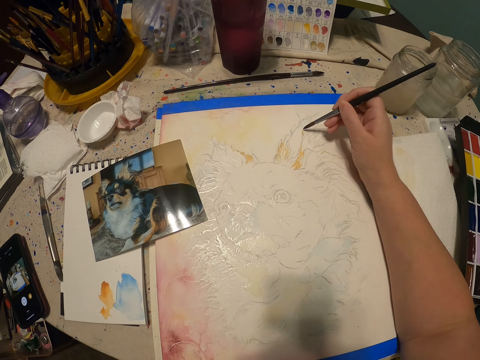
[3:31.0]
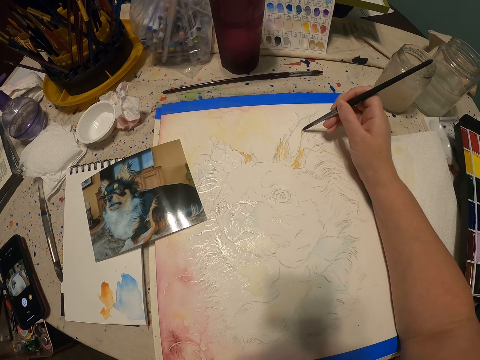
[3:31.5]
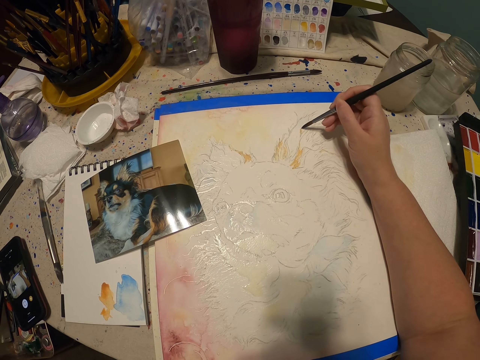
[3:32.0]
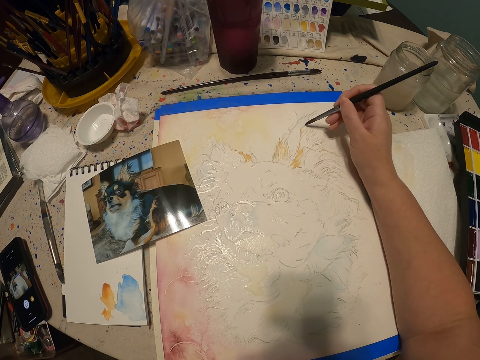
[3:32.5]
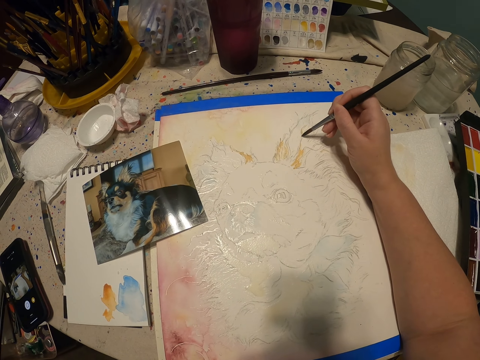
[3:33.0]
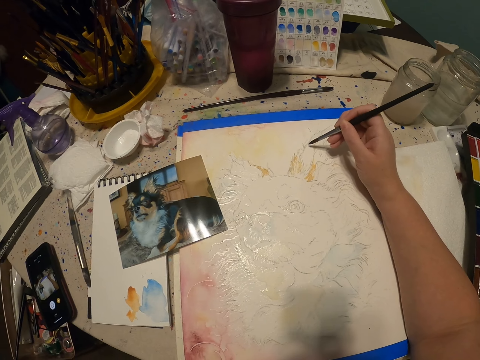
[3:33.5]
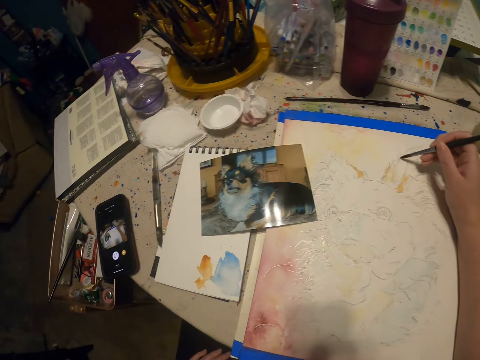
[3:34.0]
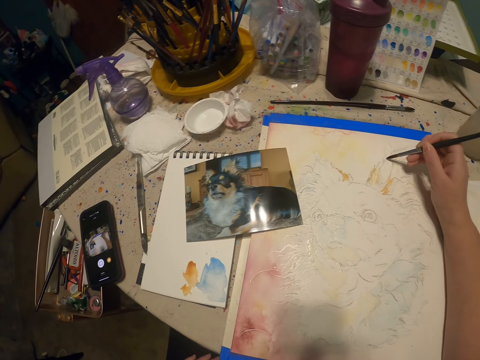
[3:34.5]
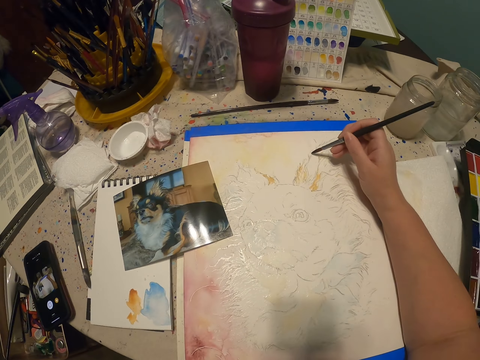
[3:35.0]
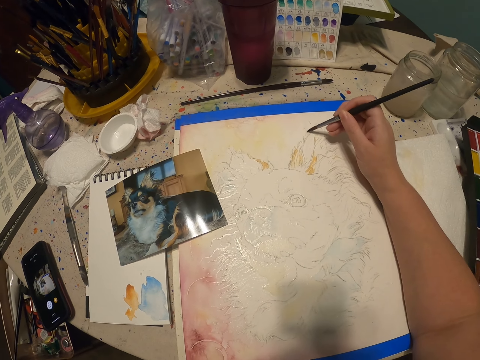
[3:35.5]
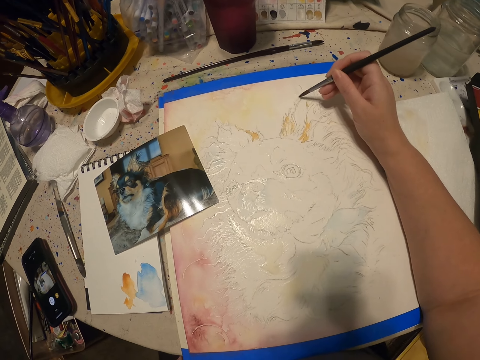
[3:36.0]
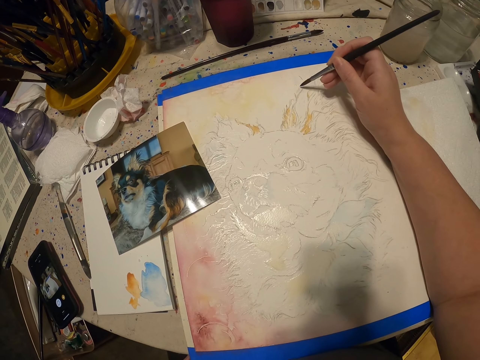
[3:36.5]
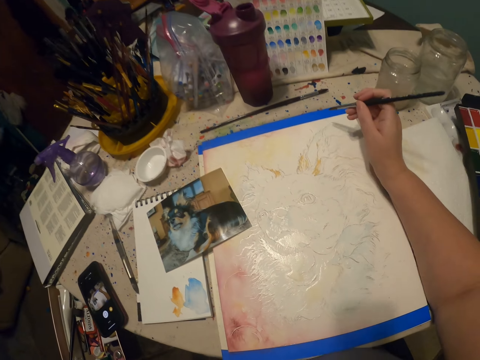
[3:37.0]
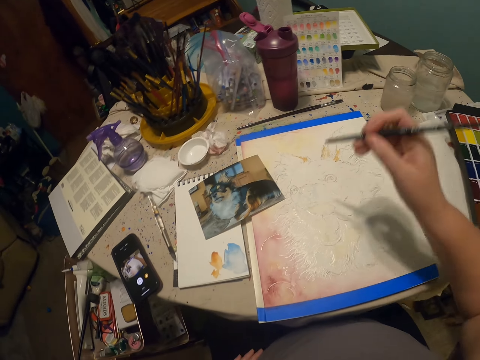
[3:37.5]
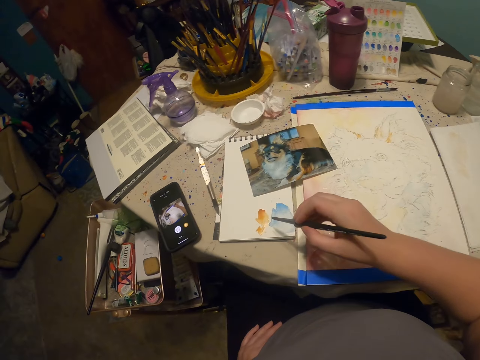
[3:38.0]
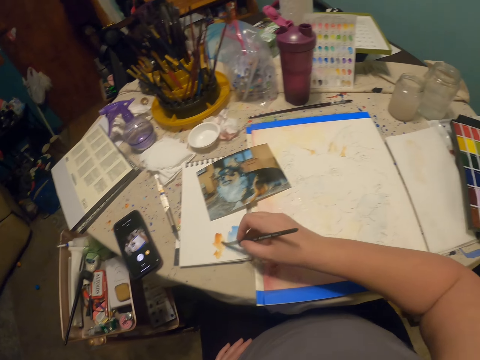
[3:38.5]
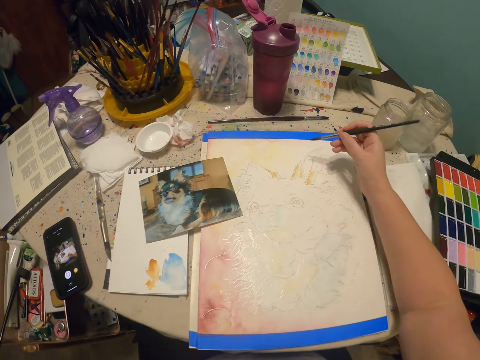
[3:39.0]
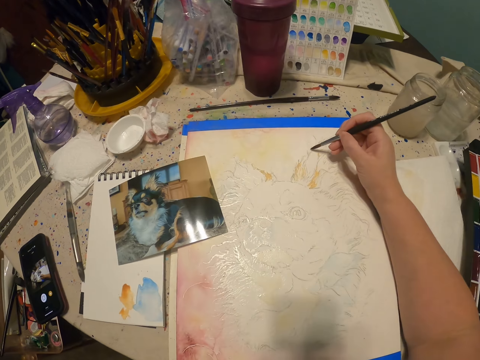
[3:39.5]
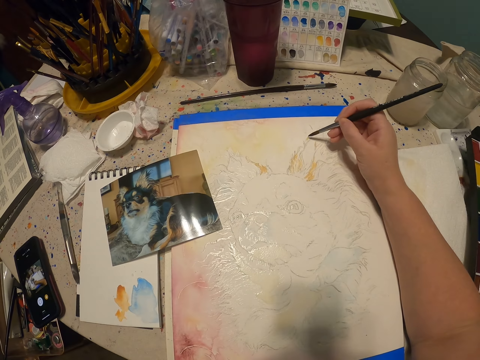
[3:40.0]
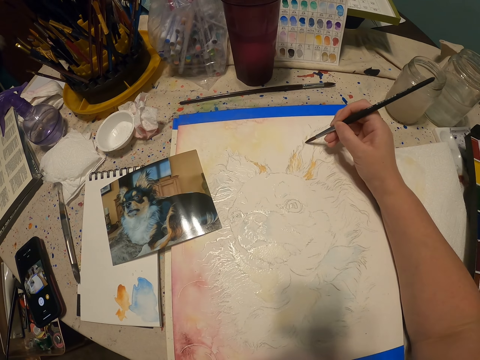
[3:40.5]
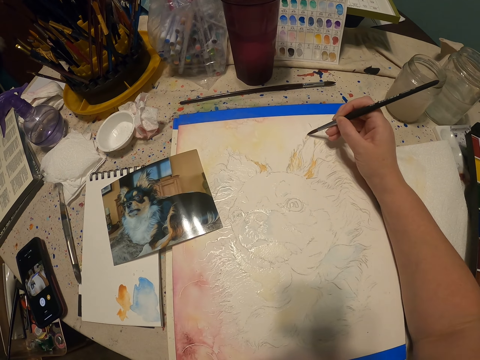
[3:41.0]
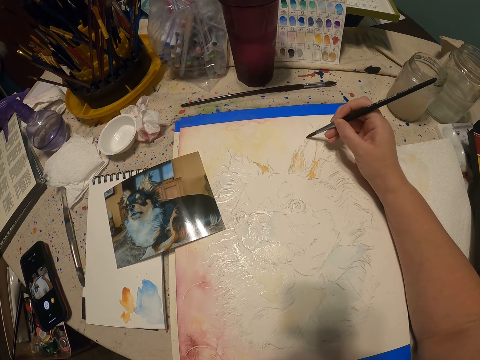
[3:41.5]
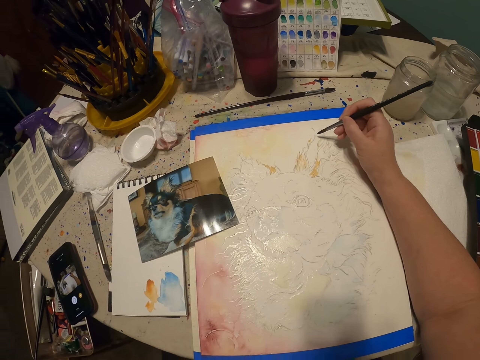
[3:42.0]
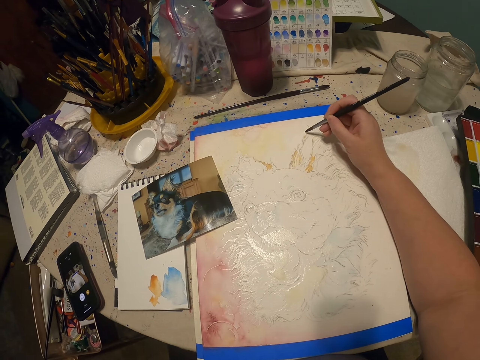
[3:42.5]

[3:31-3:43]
The camera wearer paints on the painting. They stare at the phone. They touch the paint on the paper. They paint on the writing pad. They paint on the painting.

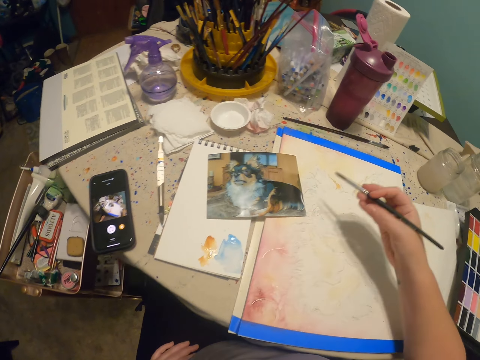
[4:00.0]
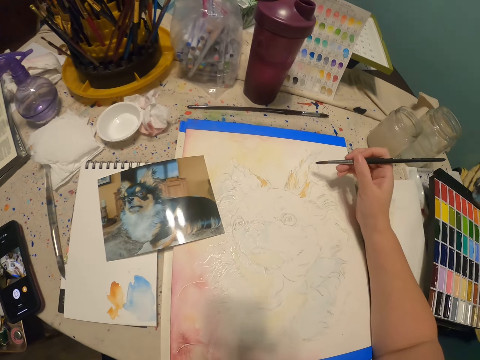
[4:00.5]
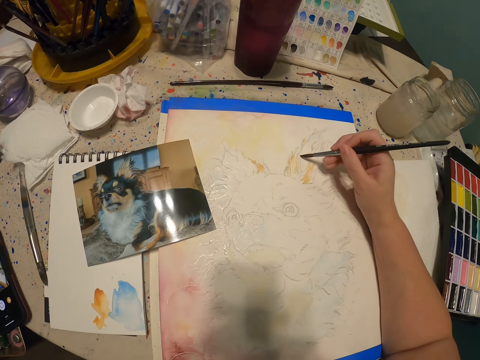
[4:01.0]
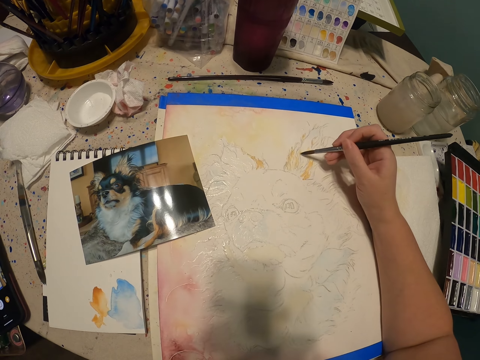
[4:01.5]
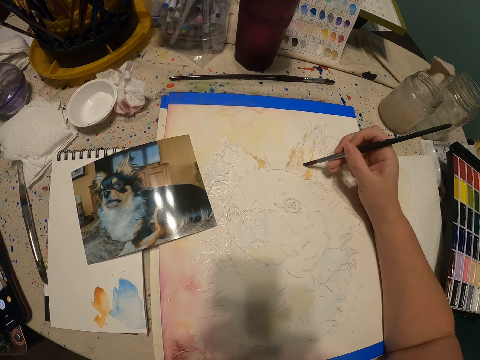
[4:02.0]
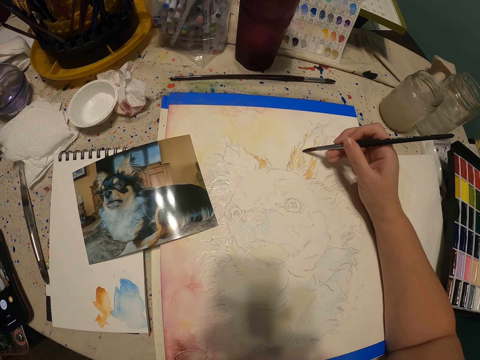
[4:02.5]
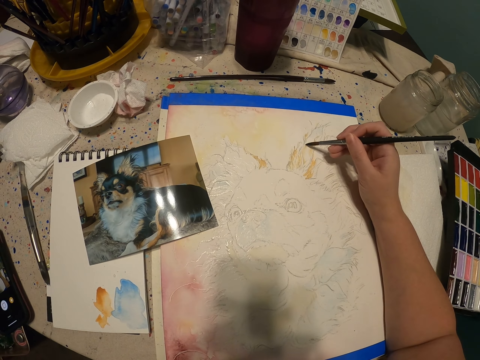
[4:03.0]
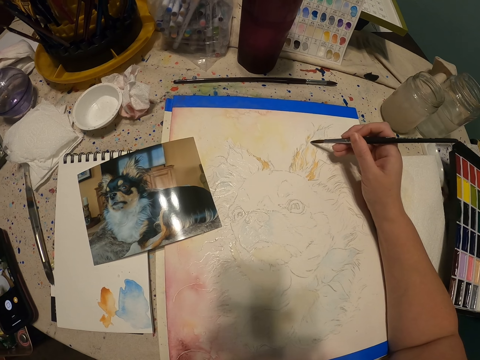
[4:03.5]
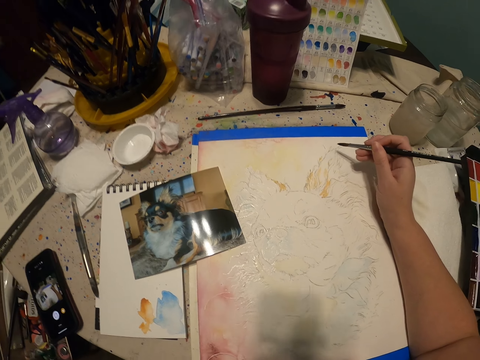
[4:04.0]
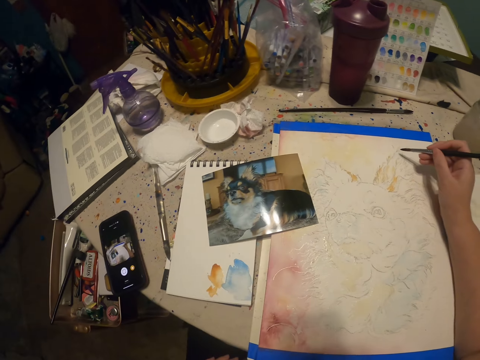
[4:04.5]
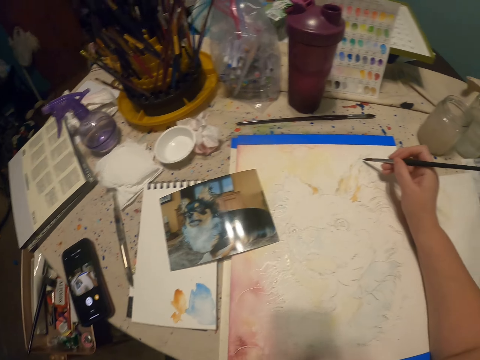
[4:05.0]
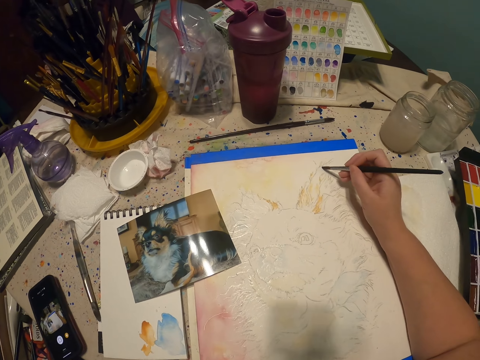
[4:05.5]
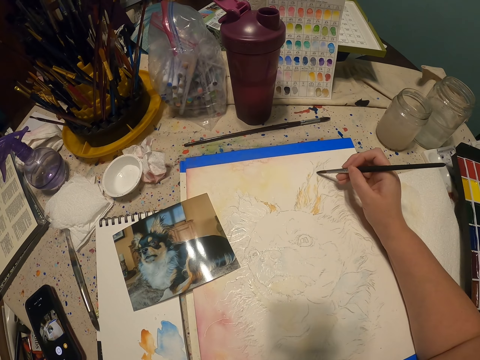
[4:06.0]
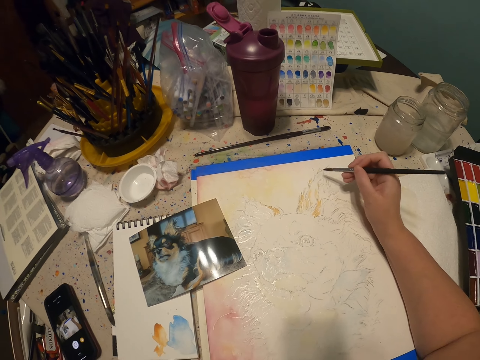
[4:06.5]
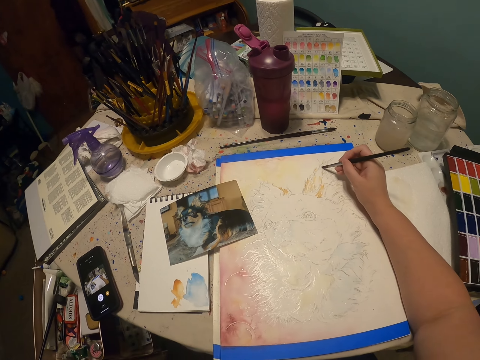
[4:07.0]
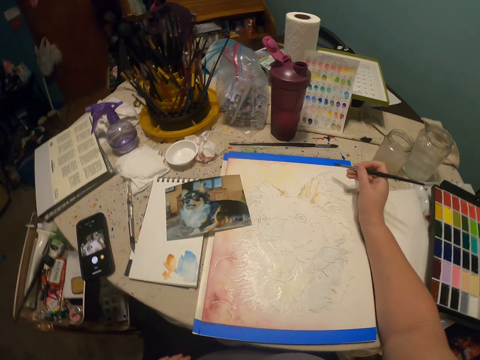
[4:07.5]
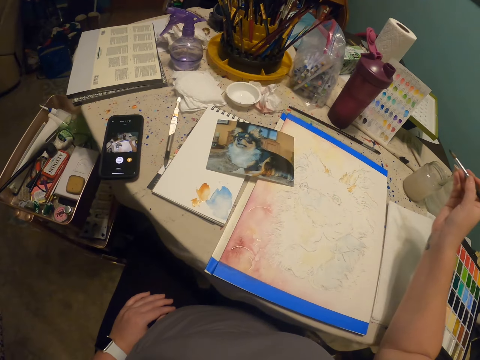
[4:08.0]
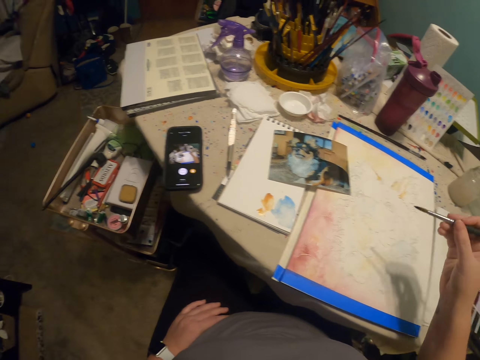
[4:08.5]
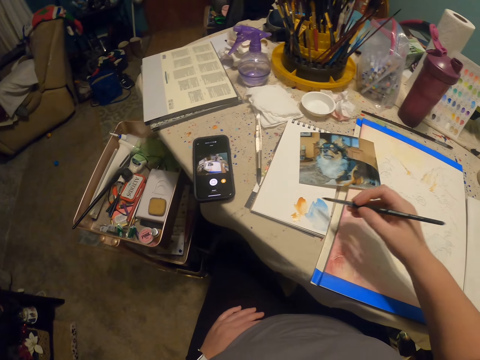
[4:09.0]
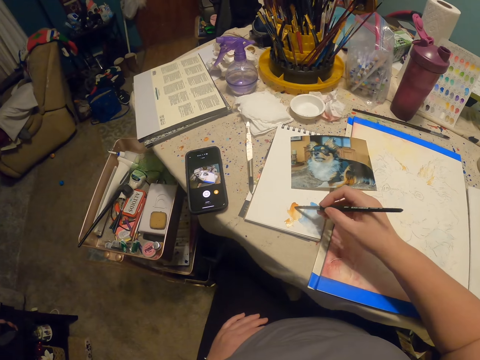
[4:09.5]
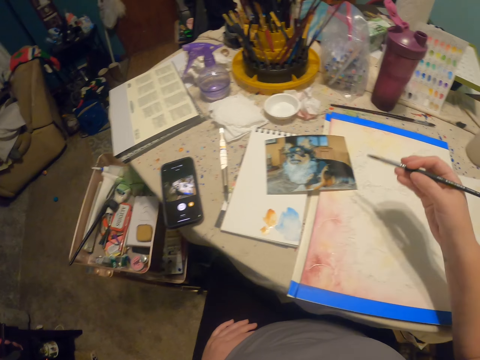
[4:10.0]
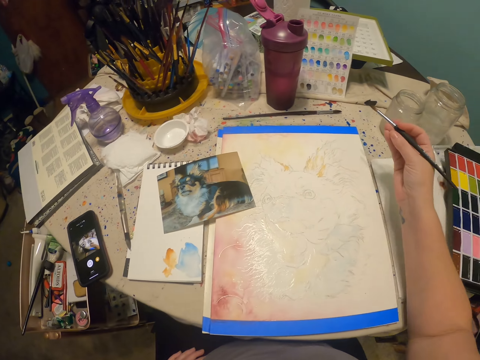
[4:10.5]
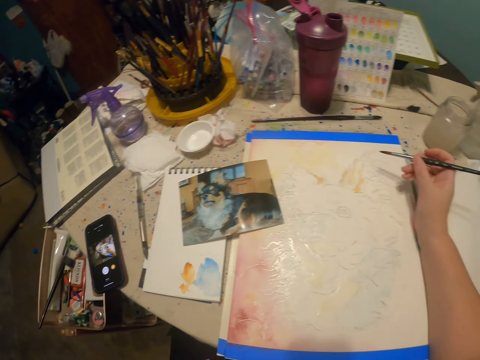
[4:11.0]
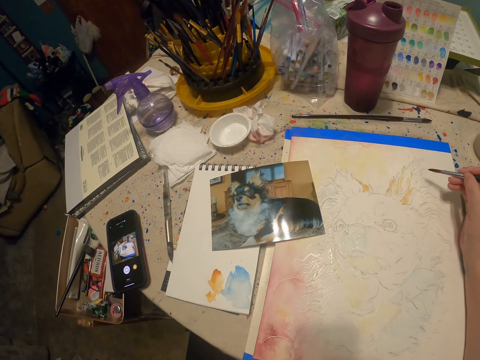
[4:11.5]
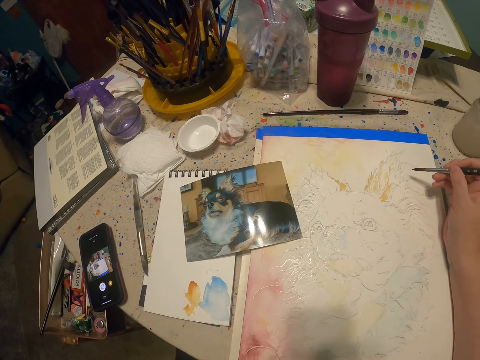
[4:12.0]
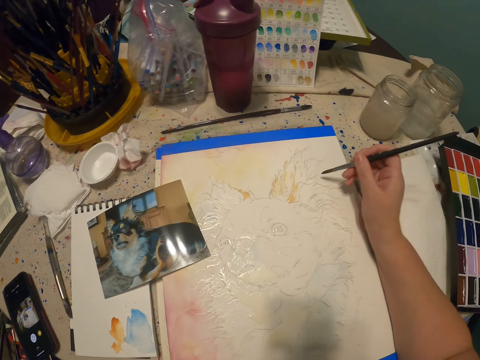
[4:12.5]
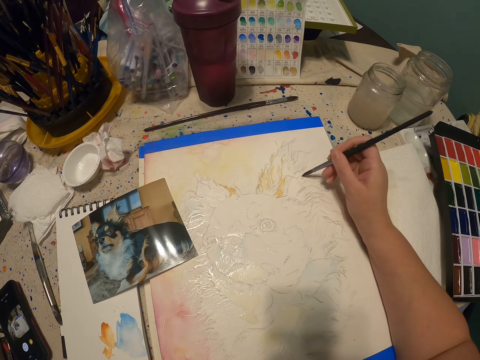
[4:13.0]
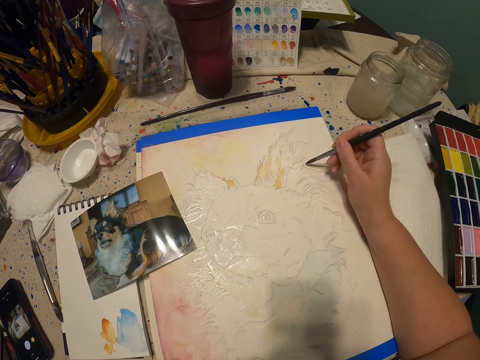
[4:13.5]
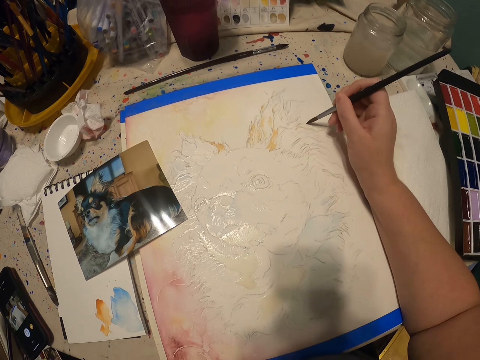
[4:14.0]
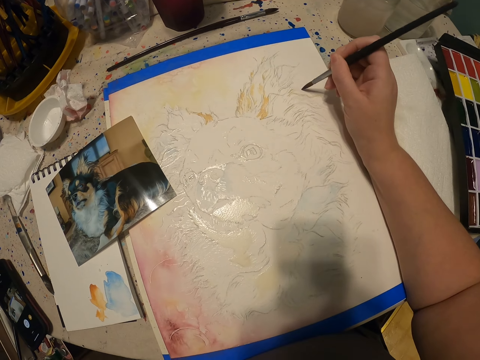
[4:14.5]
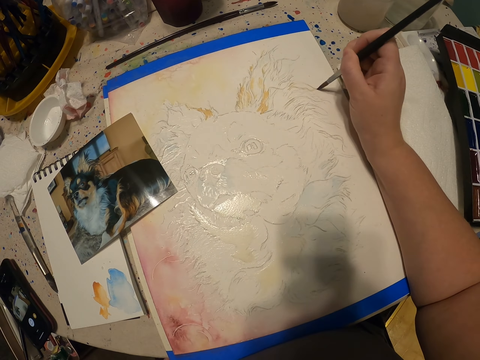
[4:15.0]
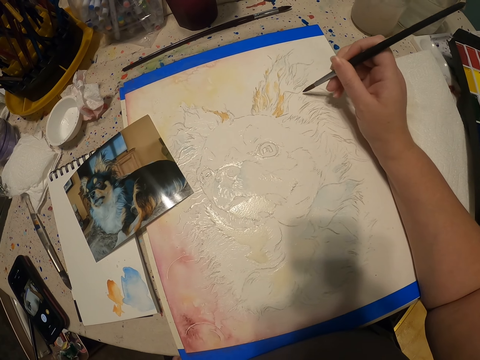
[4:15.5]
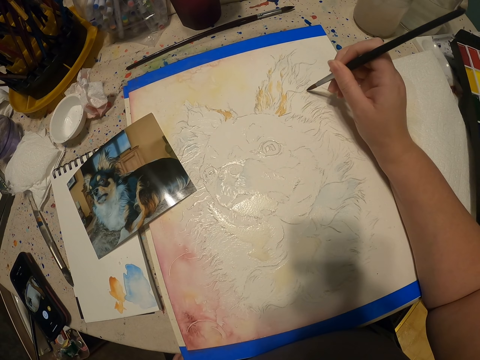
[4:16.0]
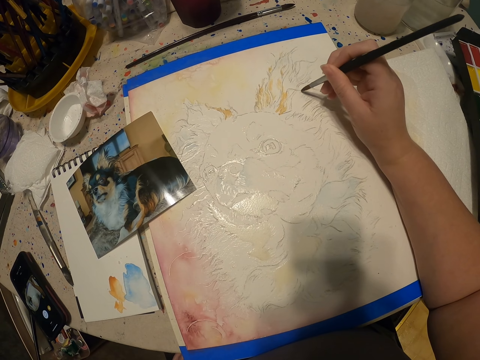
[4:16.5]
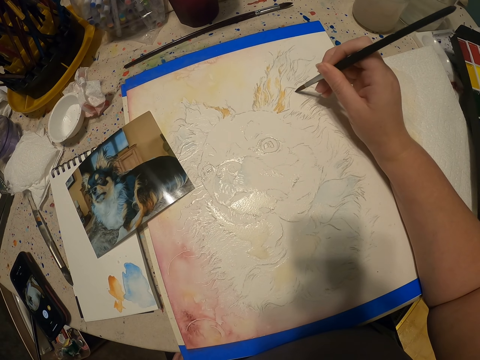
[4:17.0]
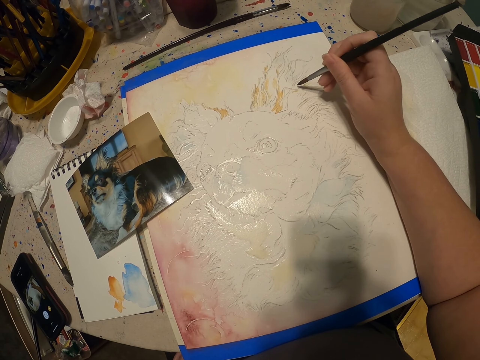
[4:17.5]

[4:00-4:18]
The camera wearer touches on the paper. They paint on the paper. They paint on the painting. They paint on the writing pad. They touch the paint. They paint on the painting.
